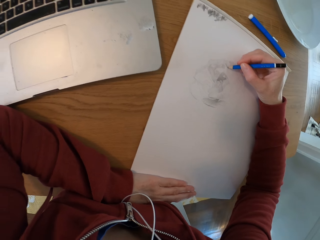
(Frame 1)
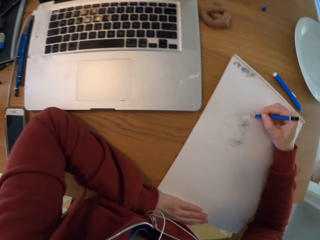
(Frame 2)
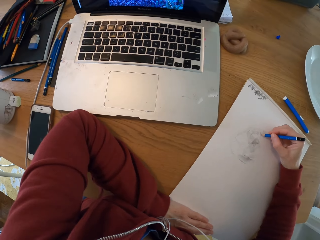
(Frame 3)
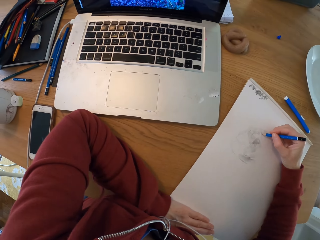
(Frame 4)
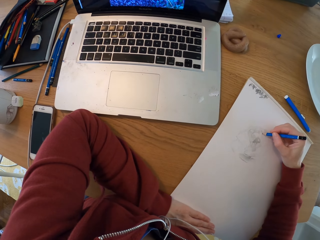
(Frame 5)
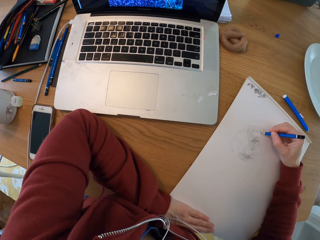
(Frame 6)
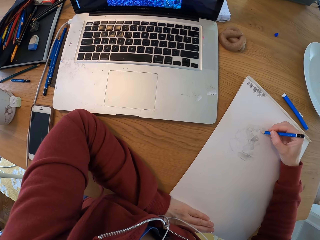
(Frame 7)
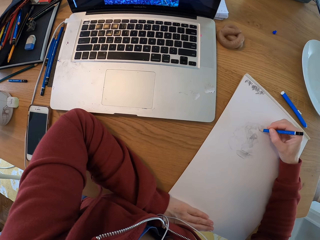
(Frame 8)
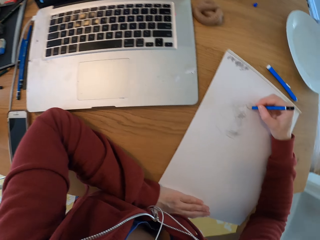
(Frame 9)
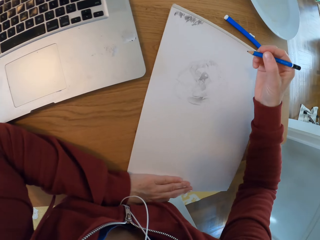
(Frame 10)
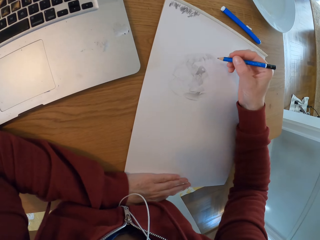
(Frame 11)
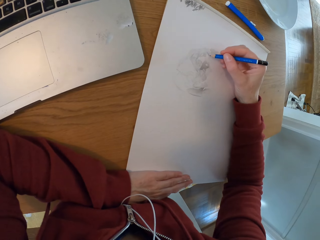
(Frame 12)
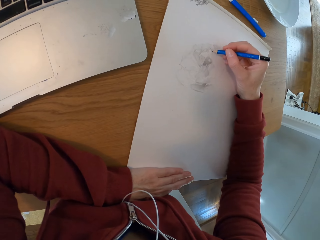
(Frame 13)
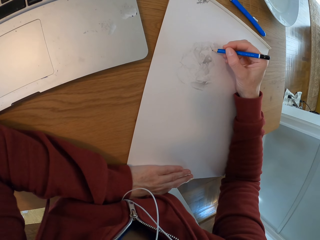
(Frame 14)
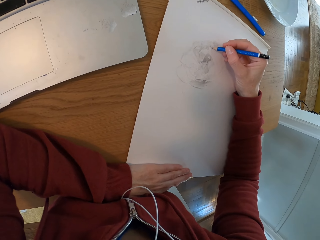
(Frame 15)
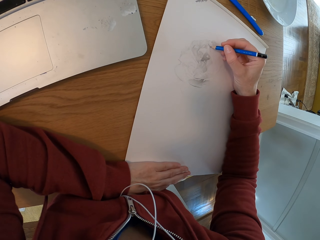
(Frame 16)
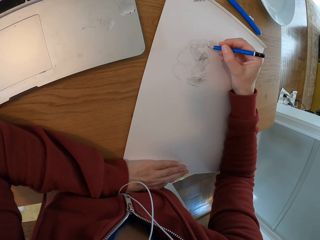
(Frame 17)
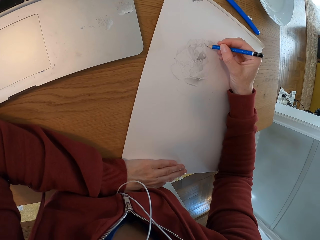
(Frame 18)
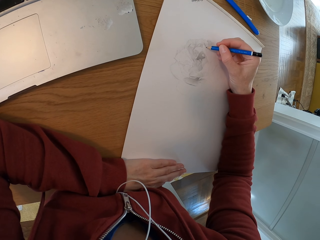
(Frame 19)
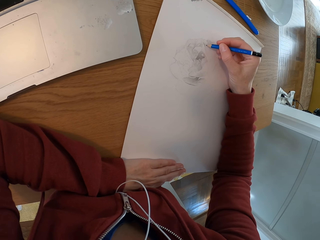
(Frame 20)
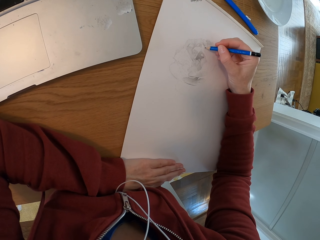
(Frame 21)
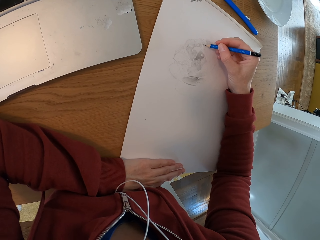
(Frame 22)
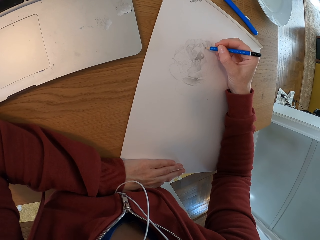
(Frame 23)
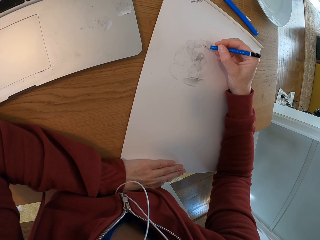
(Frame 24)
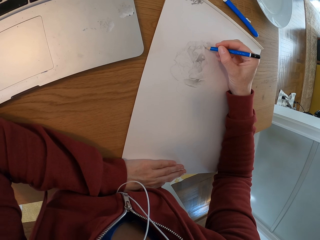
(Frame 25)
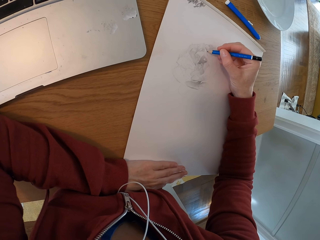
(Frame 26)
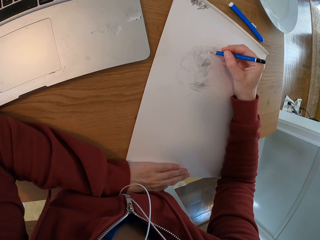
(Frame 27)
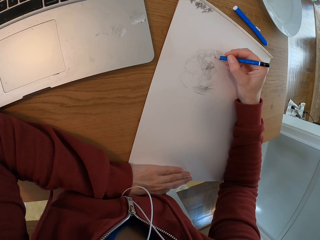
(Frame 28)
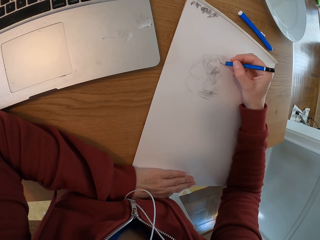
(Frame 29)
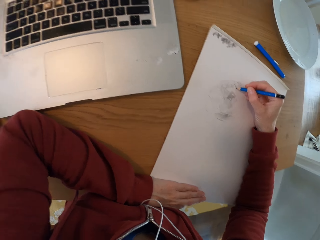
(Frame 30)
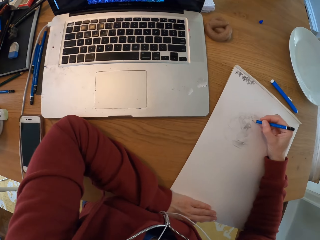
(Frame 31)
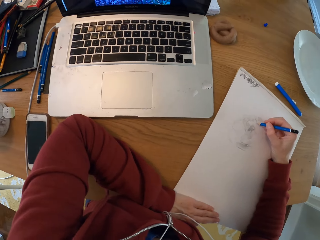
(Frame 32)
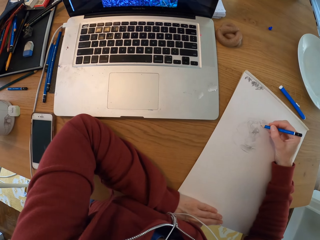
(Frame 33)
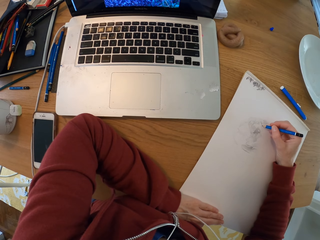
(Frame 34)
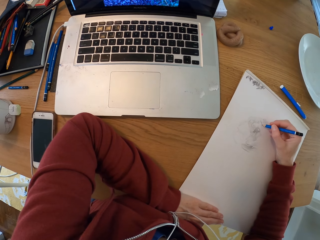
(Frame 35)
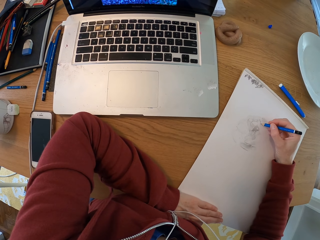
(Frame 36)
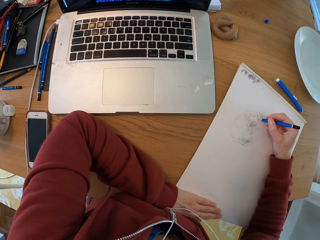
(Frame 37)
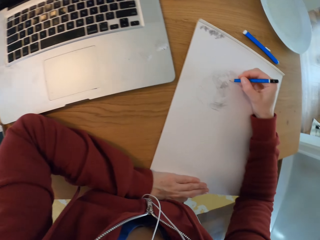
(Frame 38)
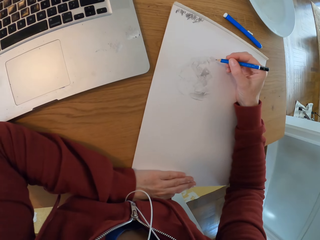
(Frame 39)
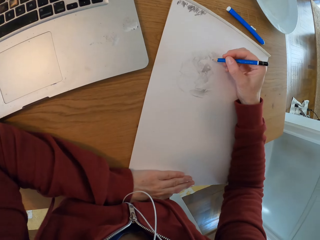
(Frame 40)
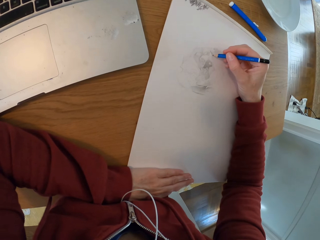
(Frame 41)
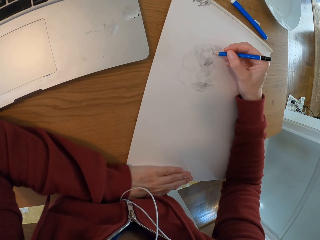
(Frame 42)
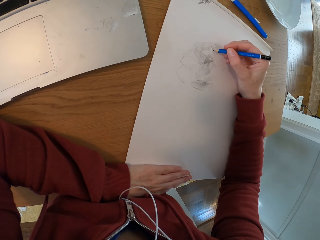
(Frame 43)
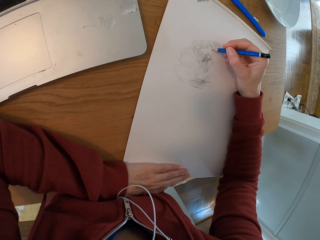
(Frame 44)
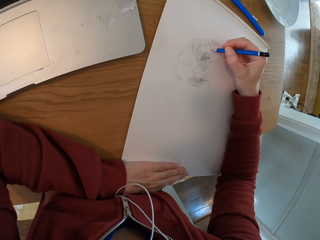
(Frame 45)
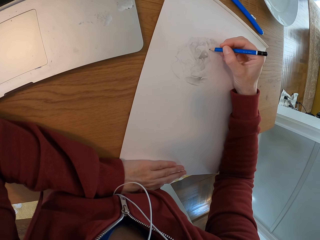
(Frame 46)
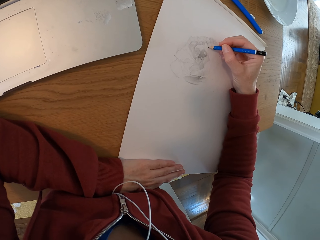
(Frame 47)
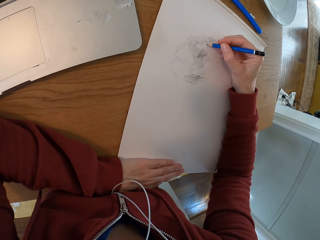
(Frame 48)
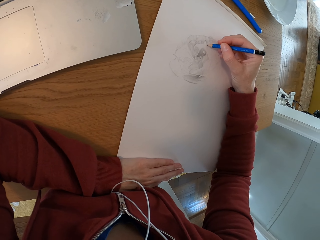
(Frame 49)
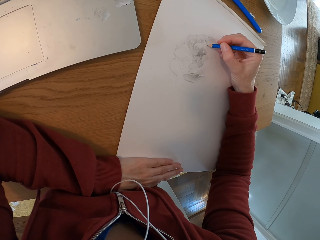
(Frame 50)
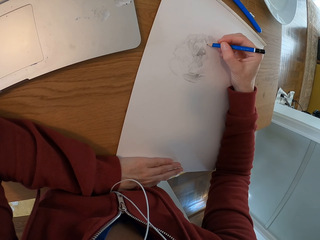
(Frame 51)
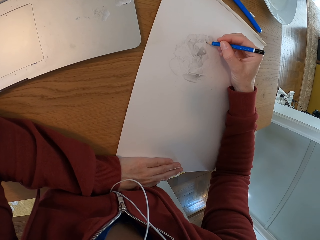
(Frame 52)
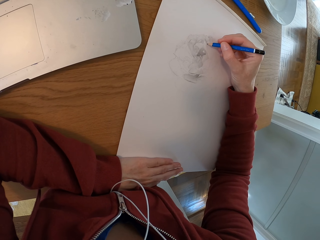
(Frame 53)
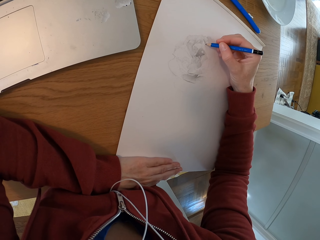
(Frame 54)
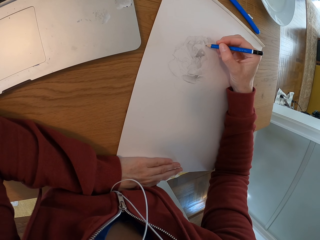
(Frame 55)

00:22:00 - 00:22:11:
The camera wearer draws with a pencil on the drawing board. They check the laptop. They draw with a pencil on the drawing board. They check the laptop. They draw with a pencil on the drawing board.

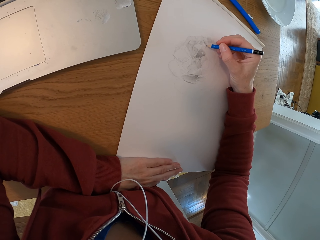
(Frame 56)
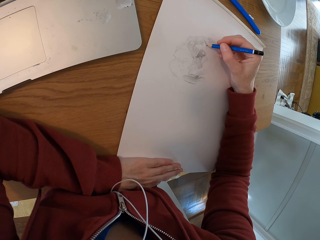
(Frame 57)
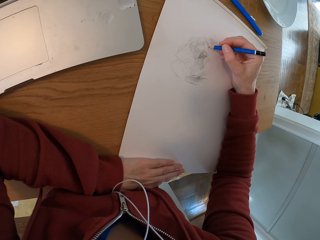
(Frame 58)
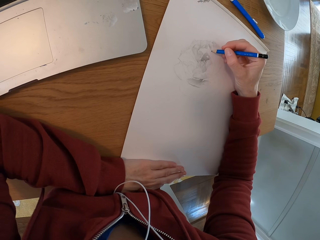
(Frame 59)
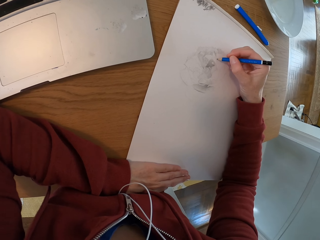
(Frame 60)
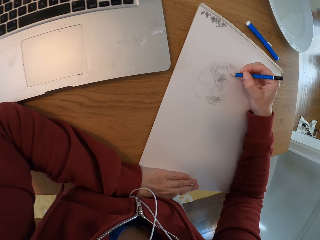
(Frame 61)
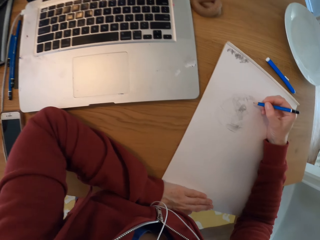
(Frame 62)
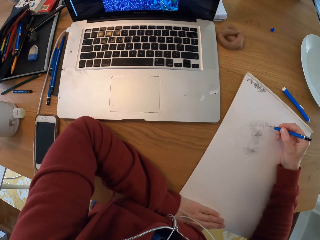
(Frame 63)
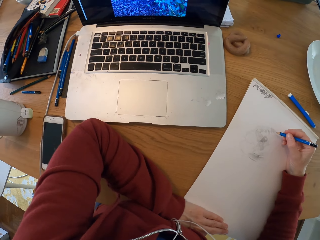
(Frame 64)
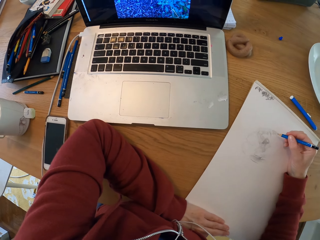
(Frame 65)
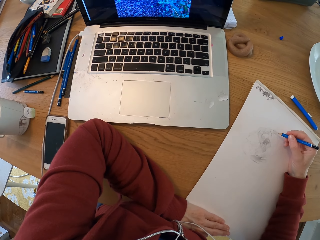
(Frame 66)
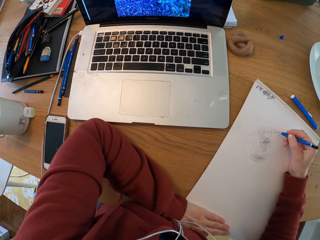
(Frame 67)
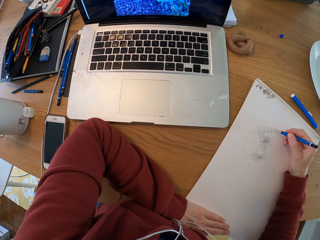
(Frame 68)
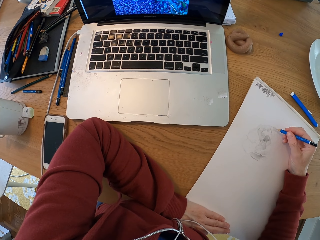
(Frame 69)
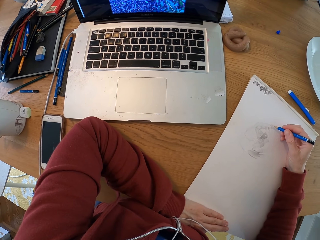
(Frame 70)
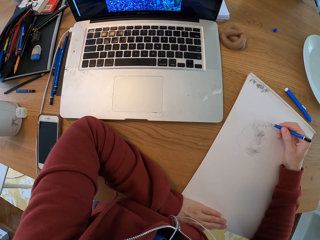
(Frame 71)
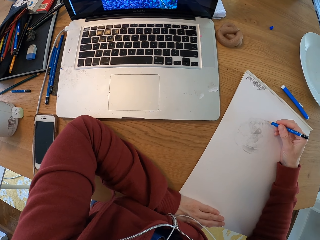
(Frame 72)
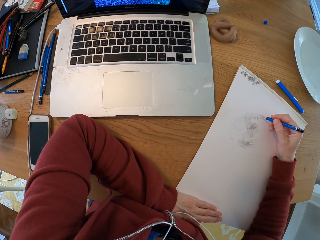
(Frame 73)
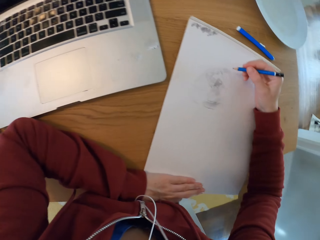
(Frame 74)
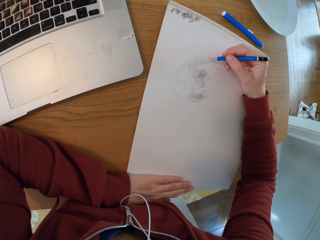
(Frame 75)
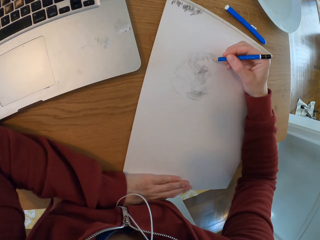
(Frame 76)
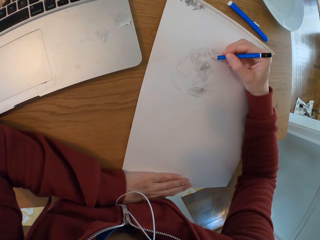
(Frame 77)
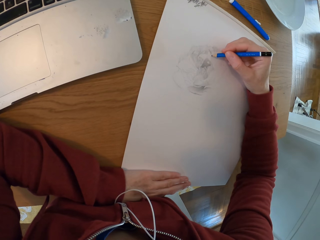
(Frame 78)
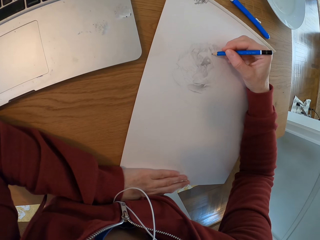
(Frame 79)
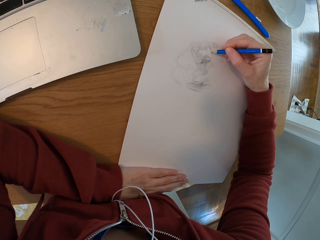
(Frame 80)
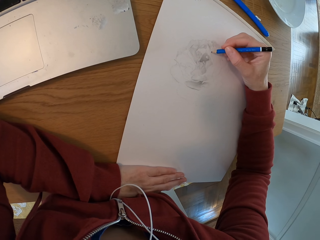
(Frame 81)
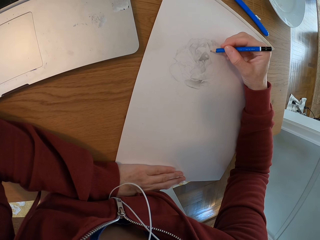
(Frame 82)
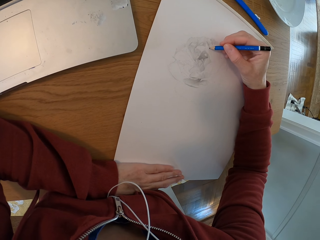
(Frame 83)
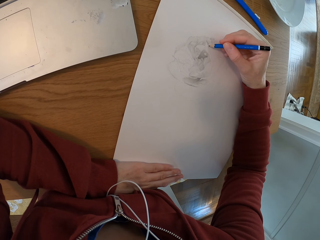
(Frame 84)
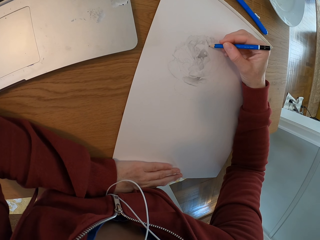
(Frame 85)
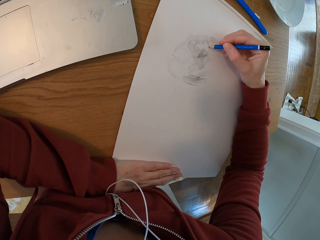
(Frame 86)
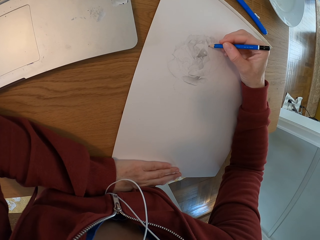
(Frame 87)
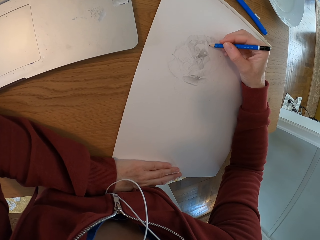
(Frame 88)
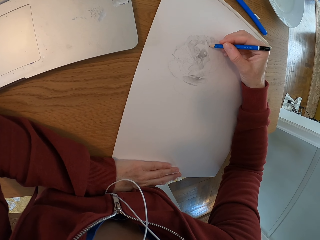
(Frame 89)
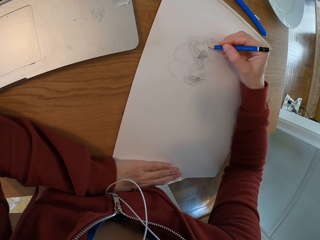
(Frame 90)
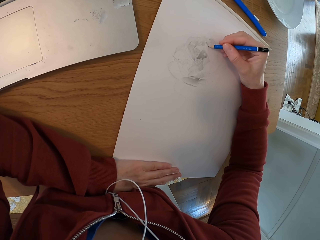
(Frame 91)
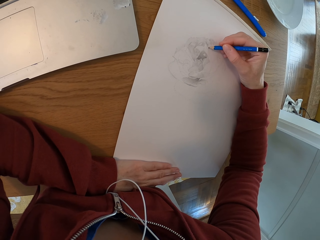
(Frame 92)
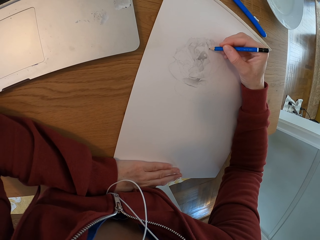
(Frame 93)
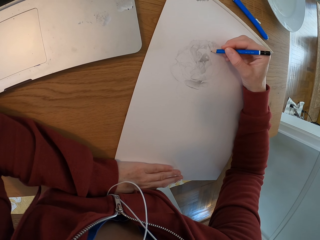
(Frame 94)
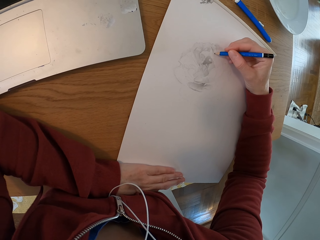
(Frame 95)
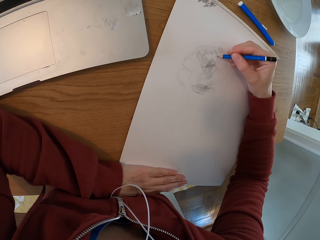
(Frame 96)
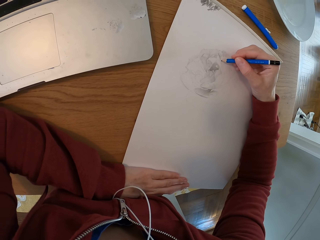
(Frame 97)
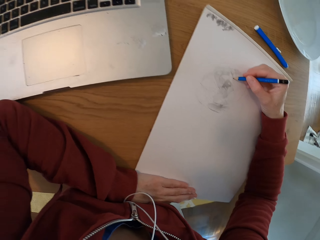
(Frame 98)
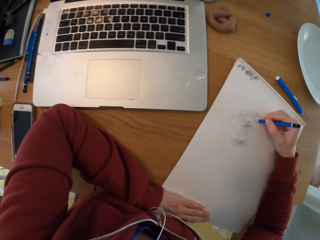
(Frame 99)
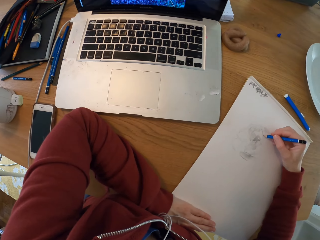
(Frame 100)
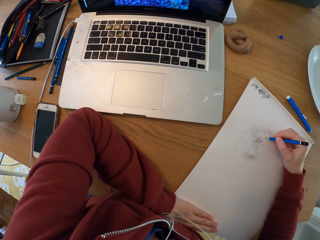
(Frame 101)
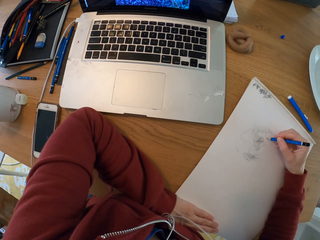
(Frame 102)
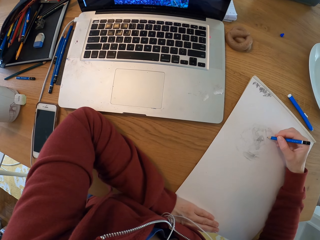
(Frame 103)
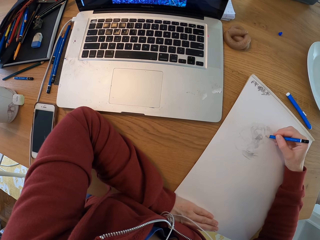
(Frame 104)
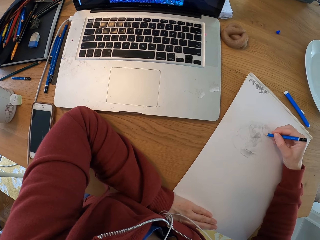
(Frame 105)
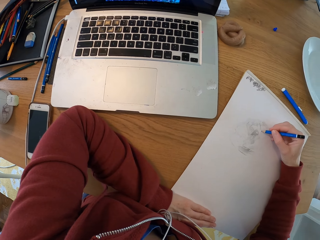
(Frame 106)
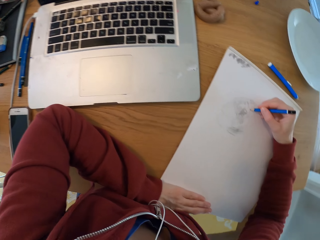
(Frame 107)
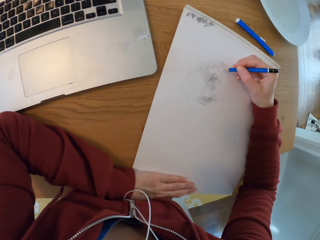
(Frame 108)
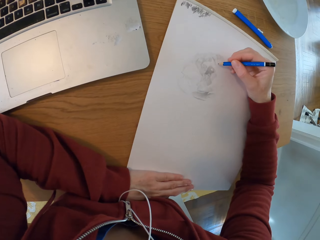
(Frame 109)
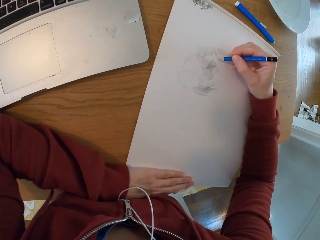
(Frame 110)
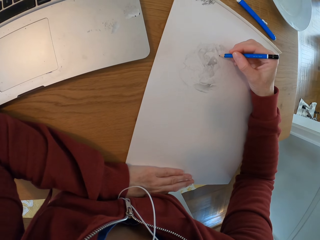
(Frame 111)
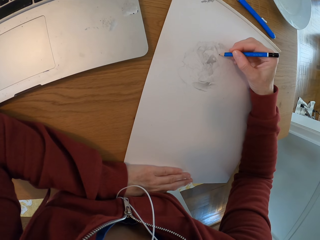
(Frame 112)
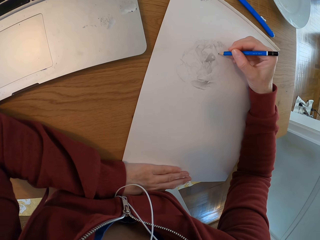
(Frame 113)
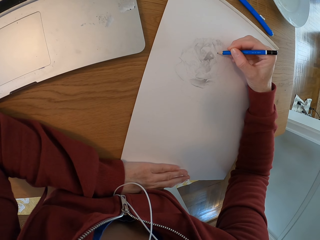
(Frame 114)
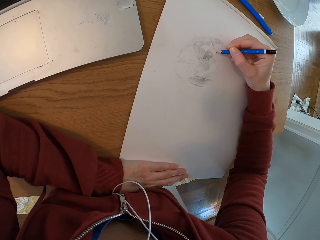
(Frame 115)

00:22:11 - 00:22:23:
The camera wearer checks the laptop. They turn around the room. They draw with a pencil on the drawing board. They draw again. They check the laptop.
